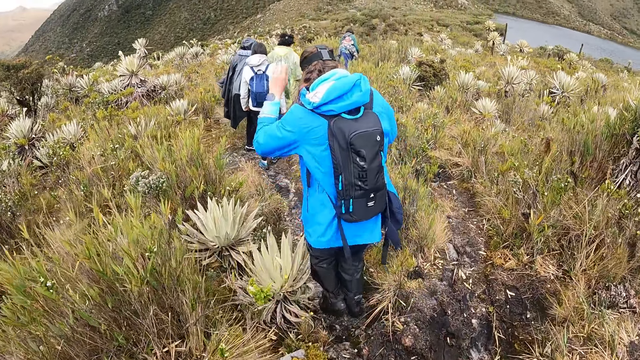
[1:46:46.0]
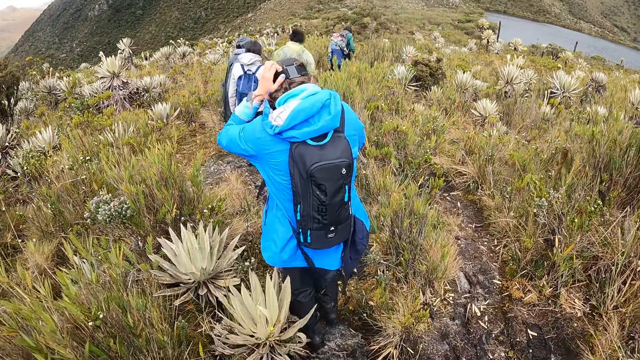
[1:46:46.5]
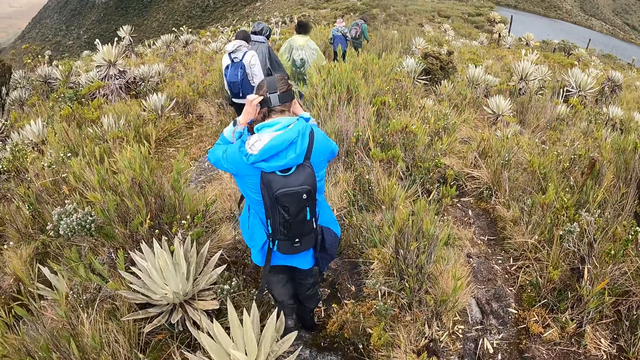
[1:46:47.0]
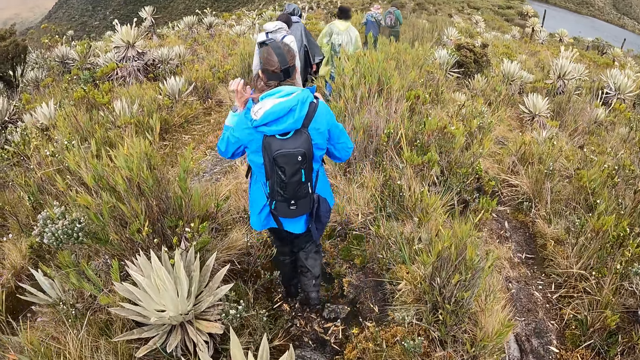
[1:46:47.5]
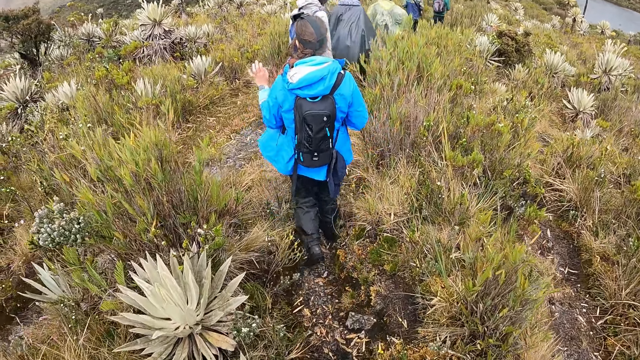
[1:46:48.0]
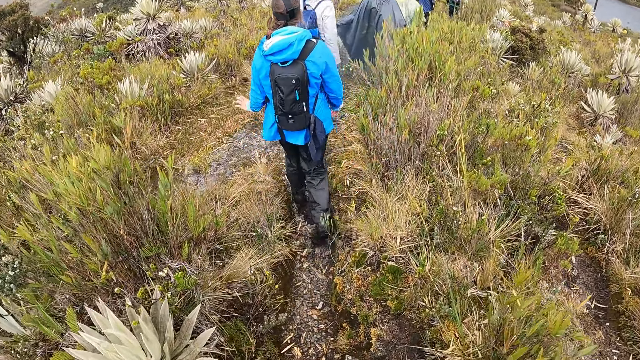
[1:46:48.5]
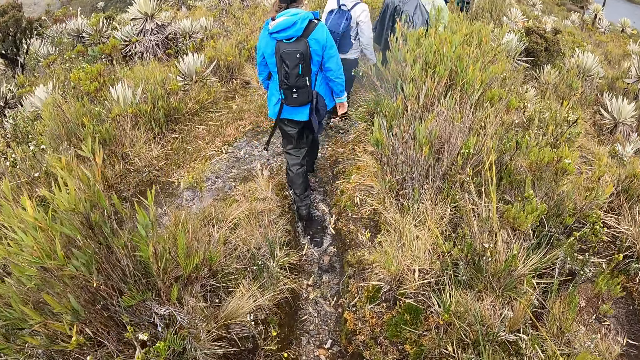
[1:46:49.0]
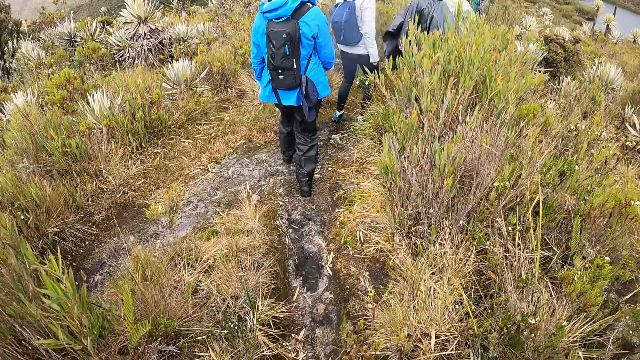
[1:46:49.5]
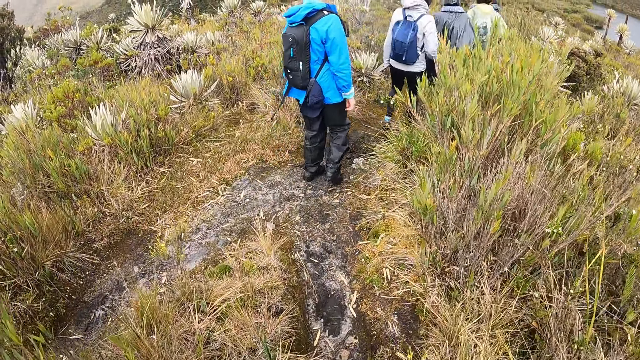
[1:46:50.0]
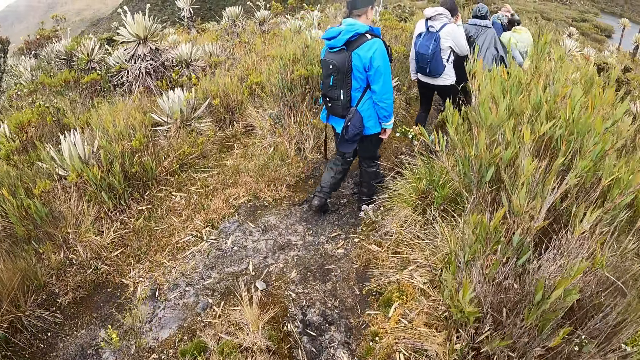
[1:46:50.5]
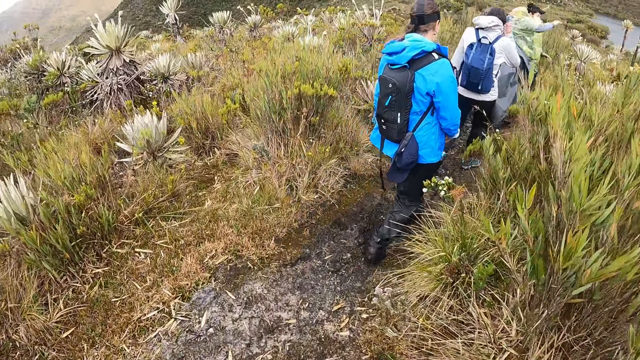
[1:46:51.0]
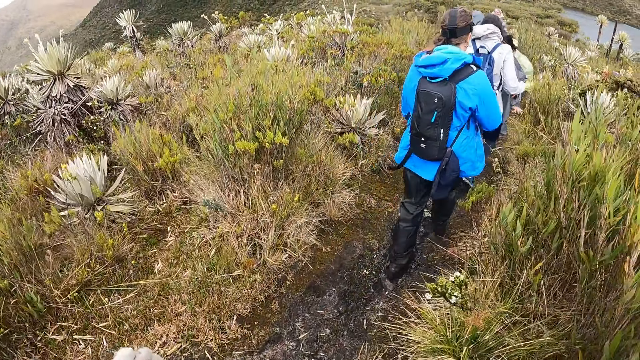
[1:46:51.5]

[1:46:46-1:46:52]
The woman adjusts the camera on her head with both hands.

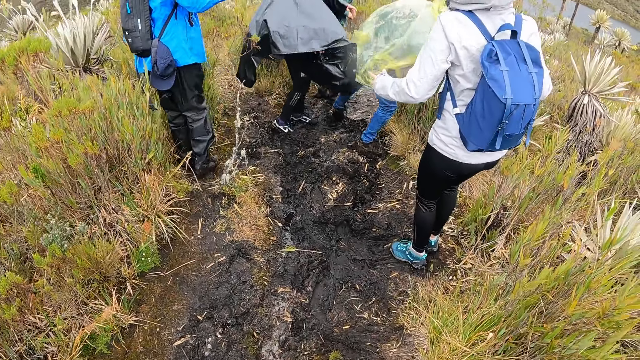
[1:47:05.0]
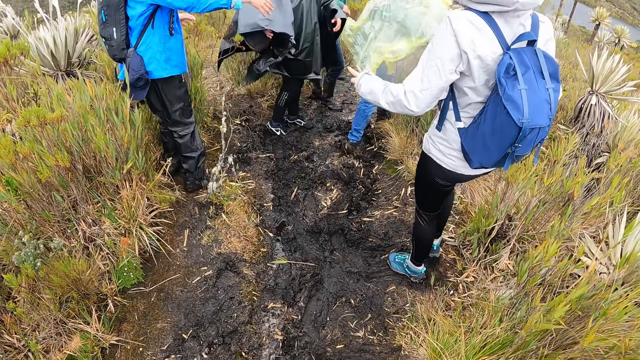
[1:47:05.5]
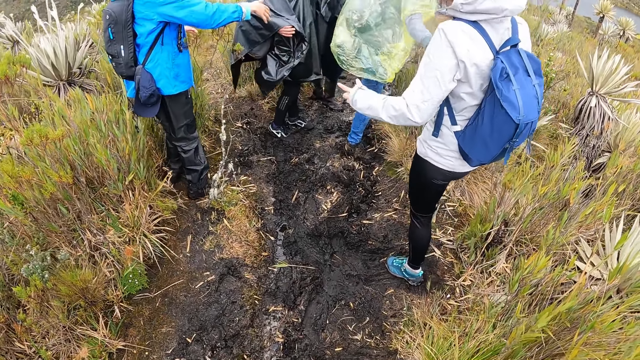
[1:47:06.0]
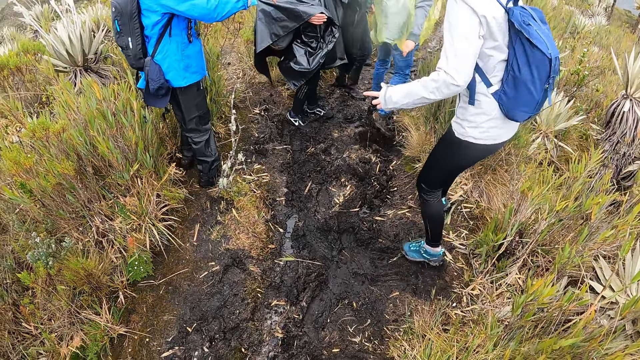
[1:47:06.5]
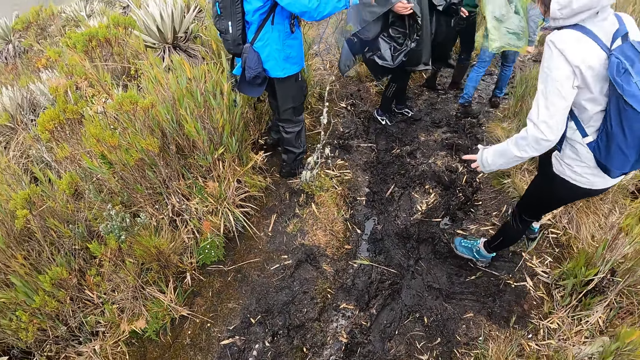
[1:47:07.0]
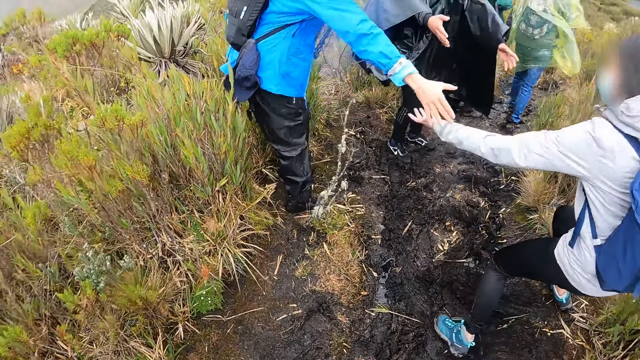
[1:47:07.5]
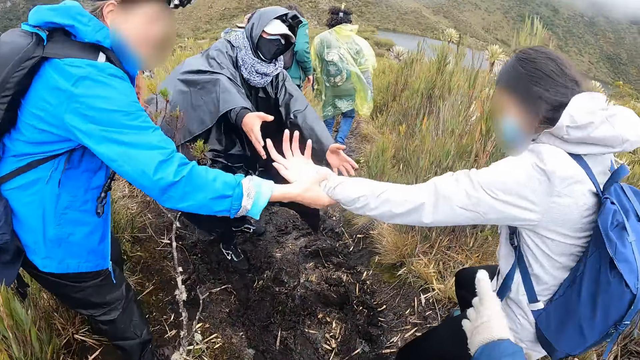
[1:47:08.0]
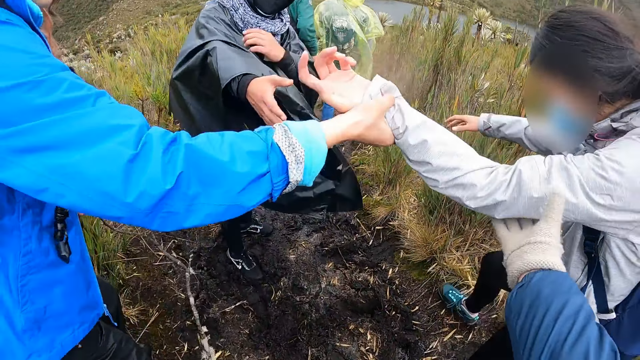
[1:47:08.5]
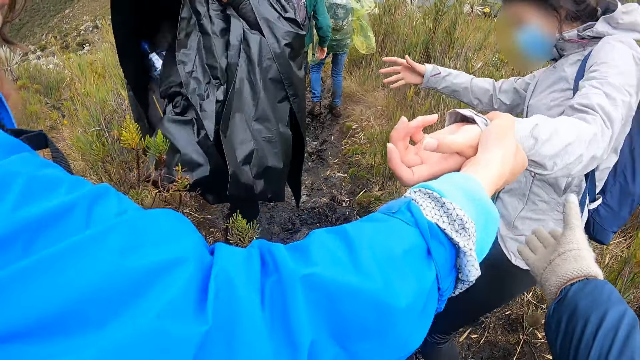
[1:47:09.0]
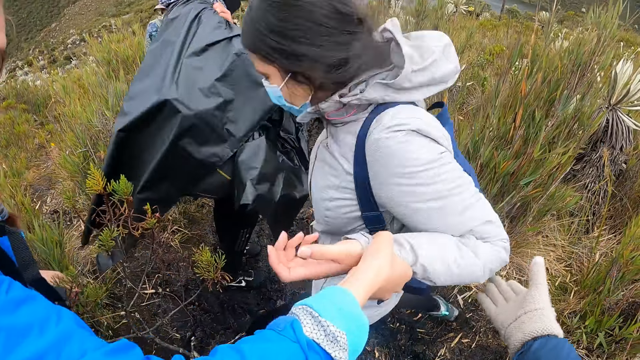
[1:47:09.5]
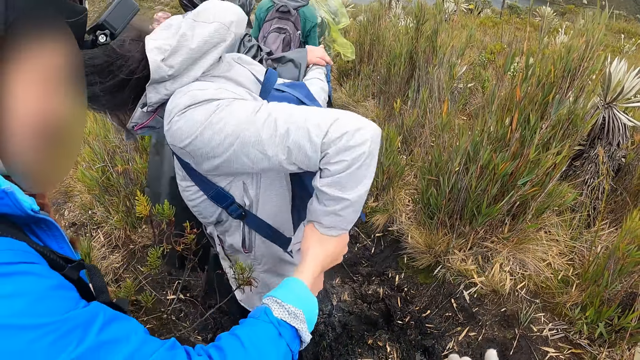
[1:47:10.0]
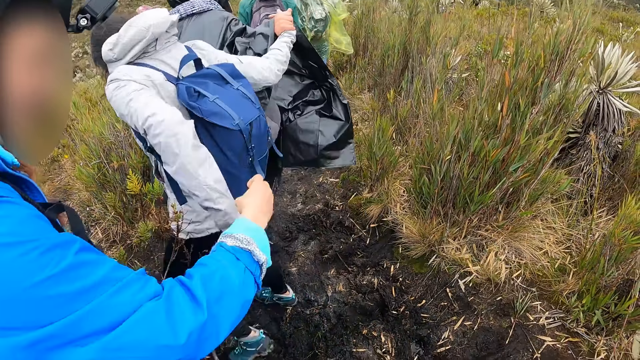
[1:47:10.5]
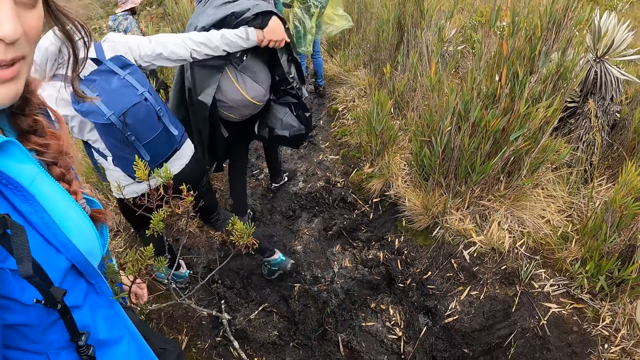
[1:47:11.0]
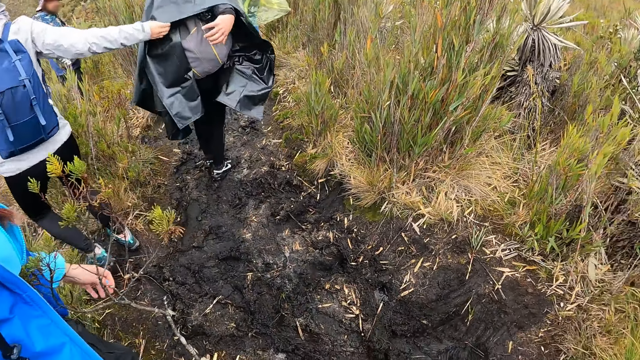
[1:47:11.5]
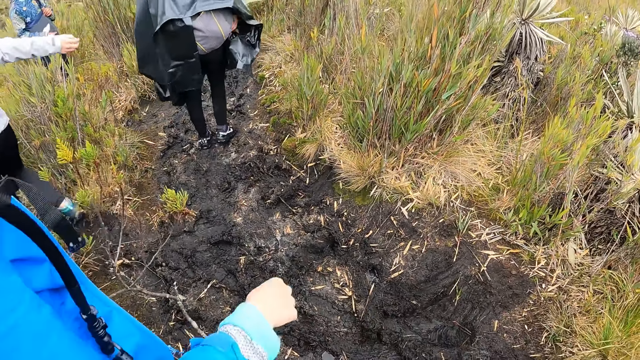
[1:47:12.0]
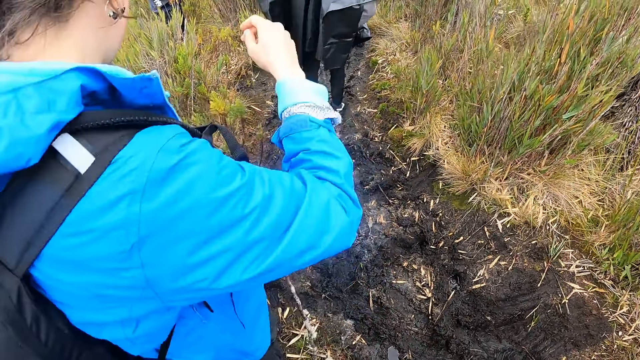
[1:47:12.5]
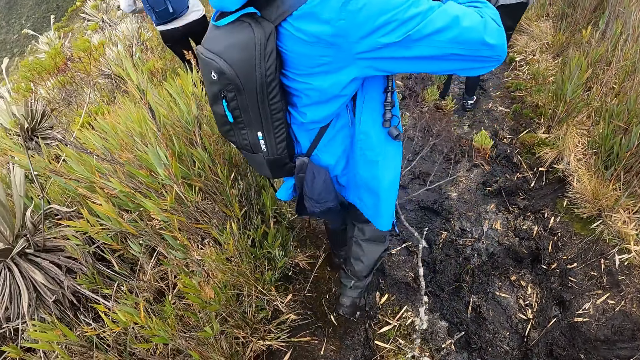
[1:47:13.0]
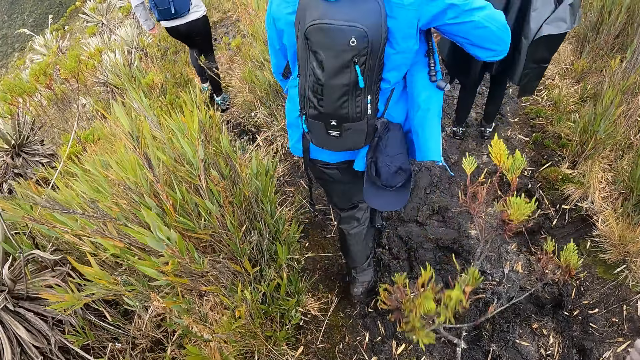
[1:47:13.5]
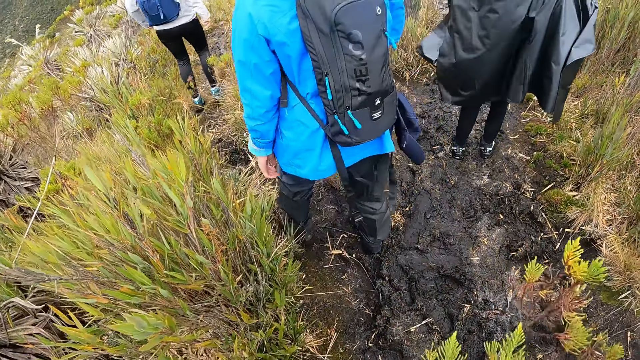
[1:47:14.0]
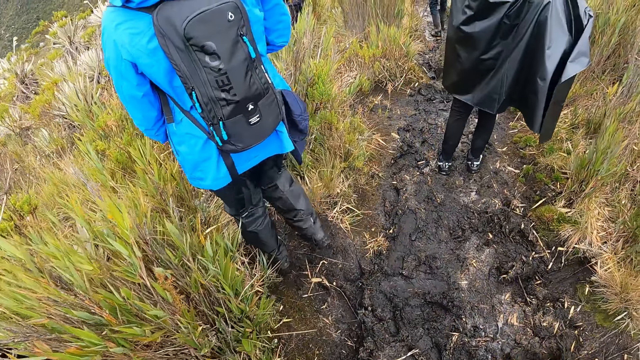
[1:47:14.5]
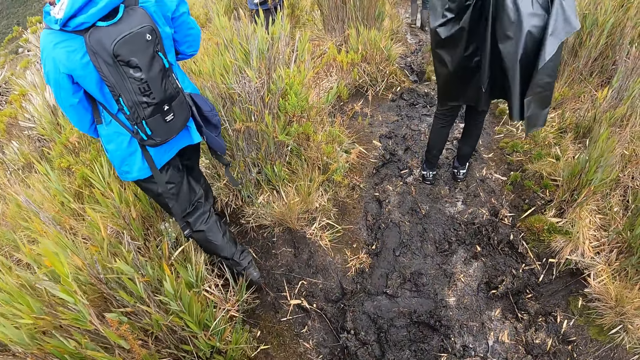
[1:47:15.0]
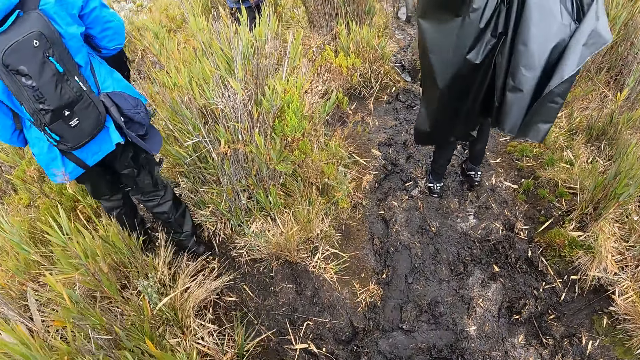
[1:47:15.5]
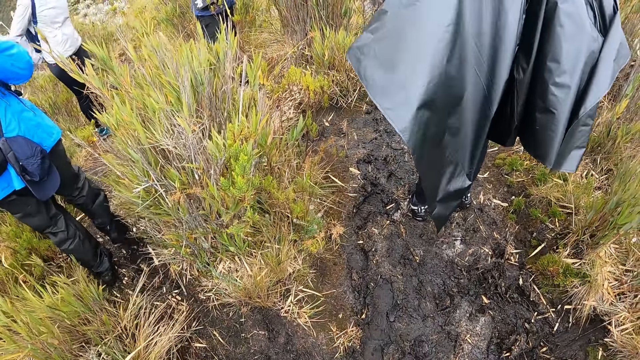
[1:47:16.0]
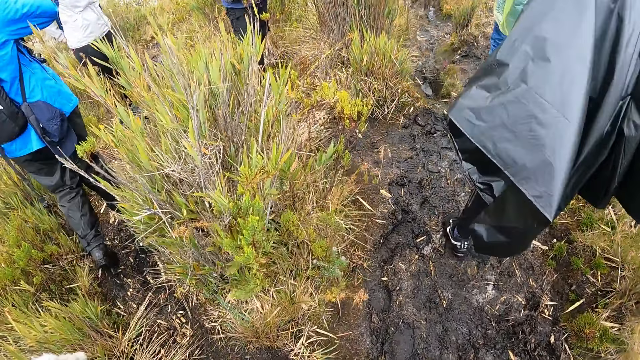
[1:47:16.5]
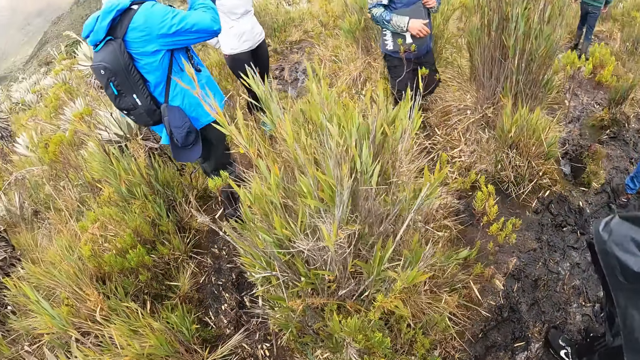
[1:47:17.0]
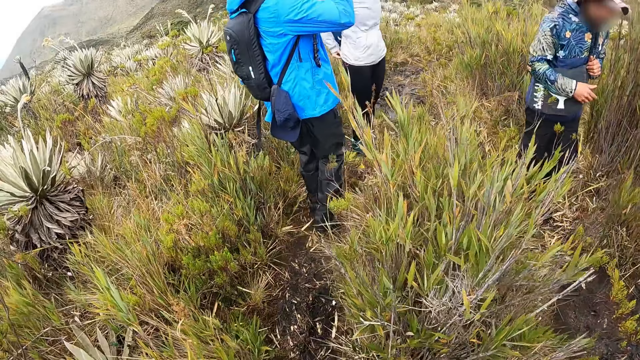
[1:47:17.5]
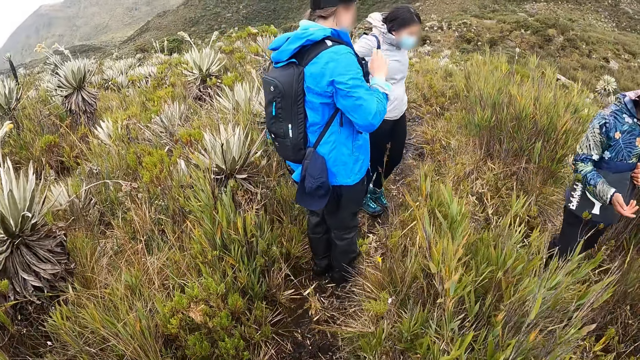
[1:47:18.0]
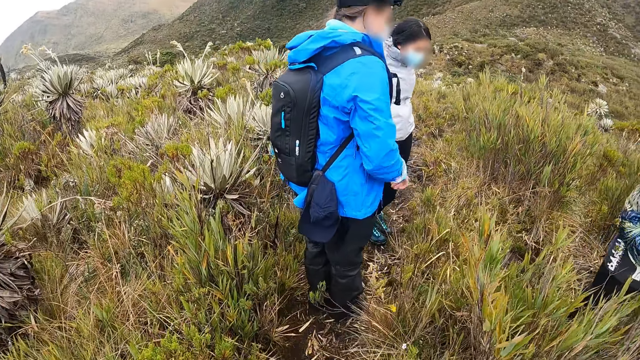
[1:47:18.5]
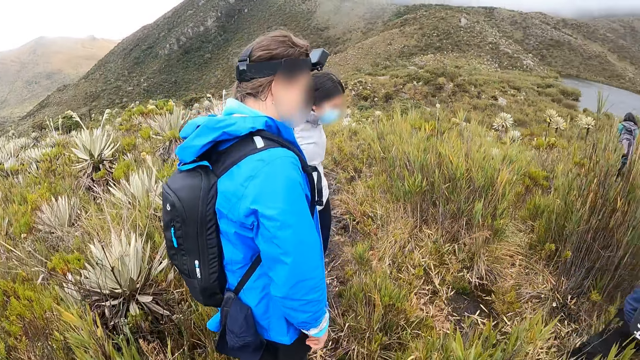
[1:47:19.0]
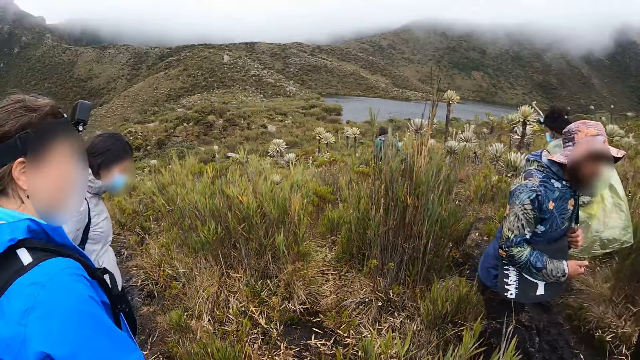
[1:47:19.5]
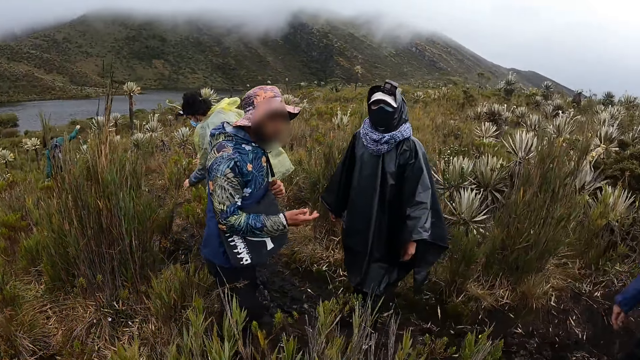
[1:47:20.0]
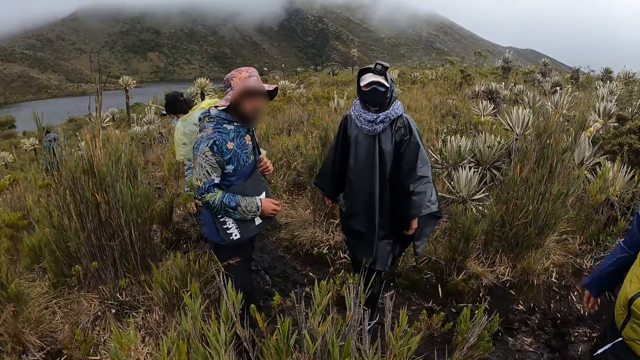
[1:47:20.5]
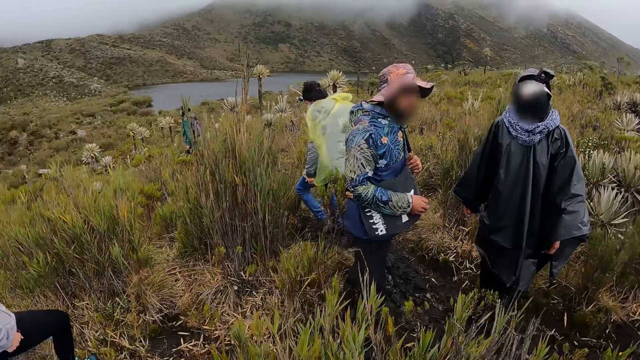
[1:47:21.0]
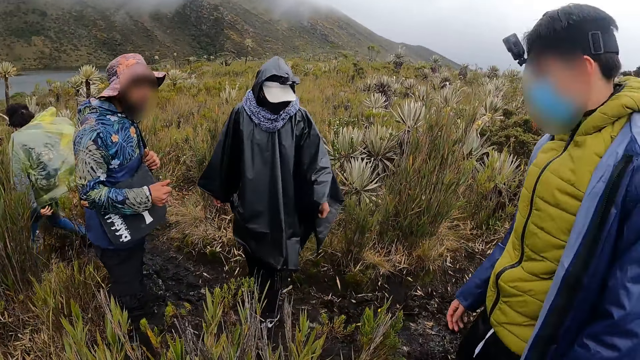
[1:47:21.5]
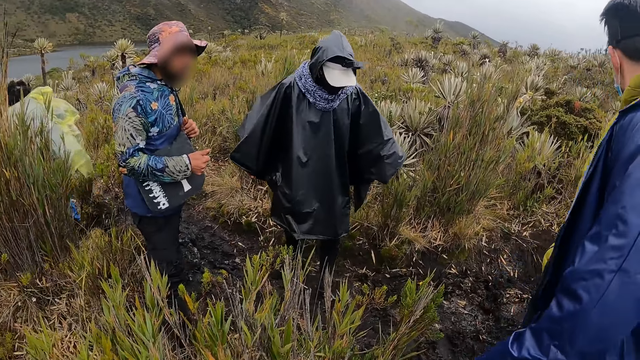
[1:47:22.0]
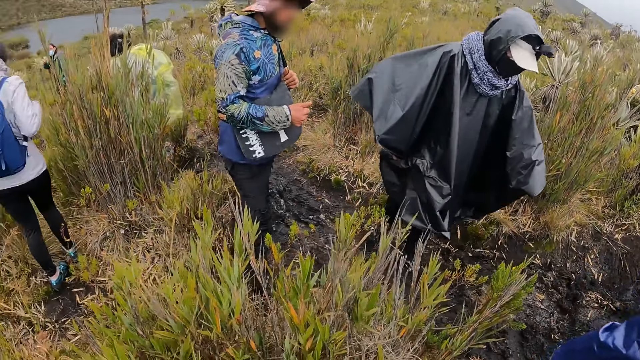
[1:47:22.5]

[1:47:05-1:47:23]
The camera wearer looks at the muddy ground. They hold the left hand of a woman. They look at a person. Another woman interacts with the camera wearer. The camera wearer walks around. They look around.
